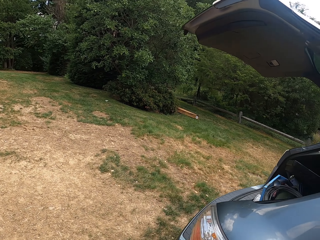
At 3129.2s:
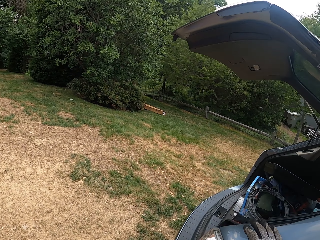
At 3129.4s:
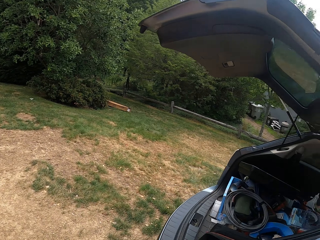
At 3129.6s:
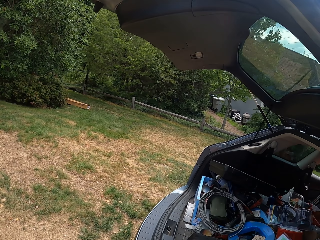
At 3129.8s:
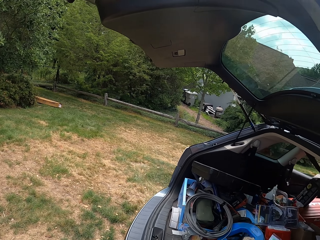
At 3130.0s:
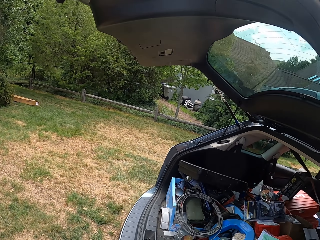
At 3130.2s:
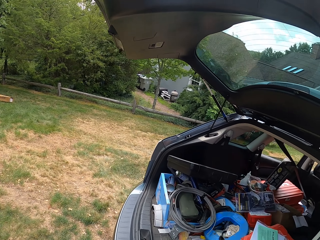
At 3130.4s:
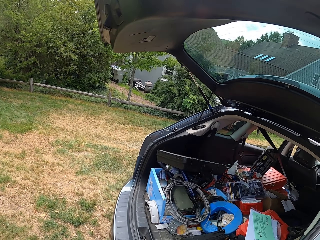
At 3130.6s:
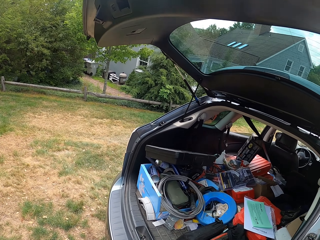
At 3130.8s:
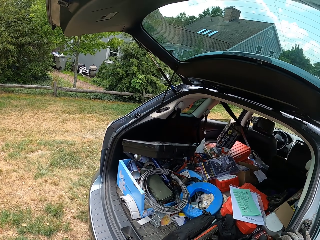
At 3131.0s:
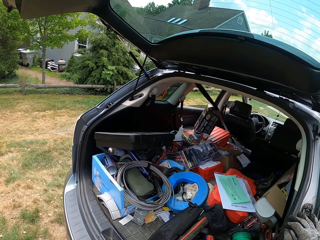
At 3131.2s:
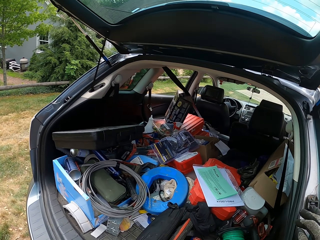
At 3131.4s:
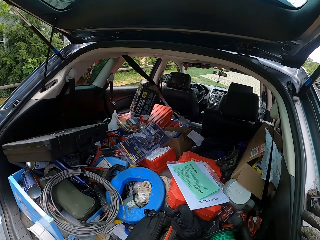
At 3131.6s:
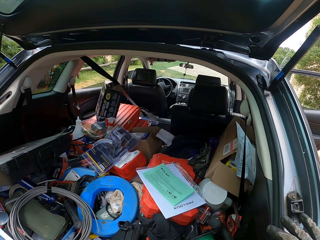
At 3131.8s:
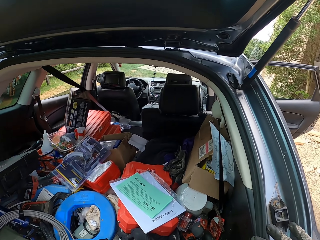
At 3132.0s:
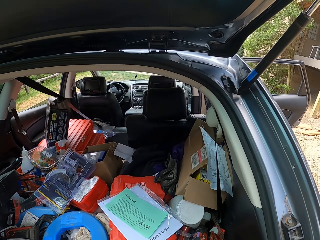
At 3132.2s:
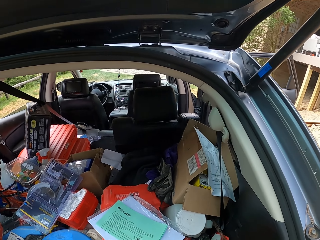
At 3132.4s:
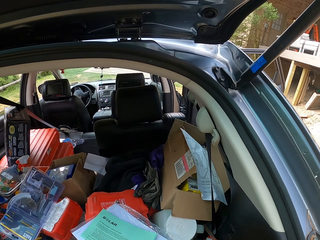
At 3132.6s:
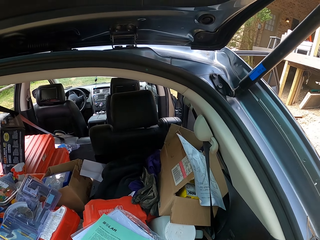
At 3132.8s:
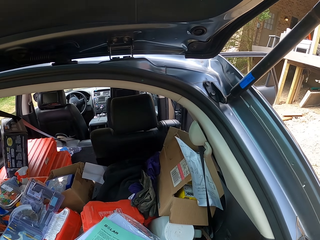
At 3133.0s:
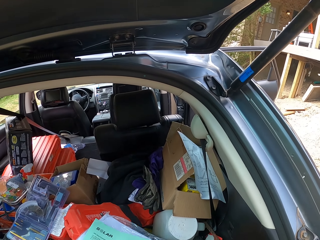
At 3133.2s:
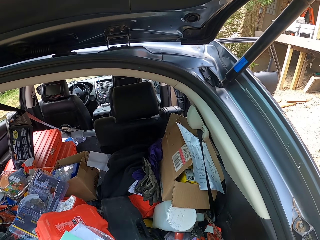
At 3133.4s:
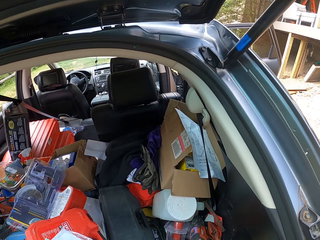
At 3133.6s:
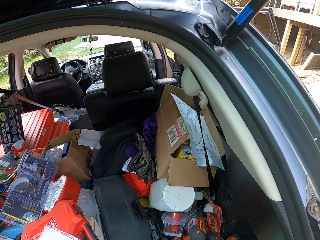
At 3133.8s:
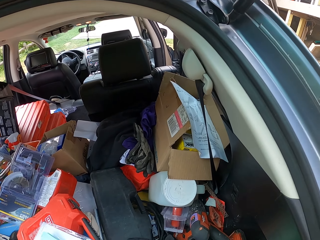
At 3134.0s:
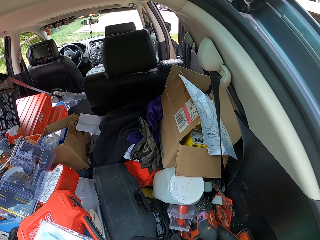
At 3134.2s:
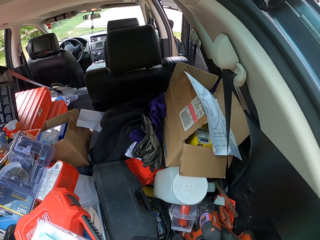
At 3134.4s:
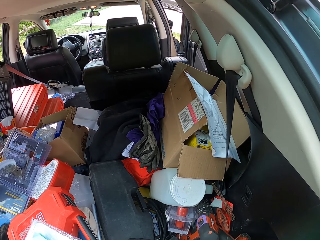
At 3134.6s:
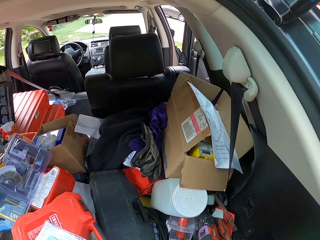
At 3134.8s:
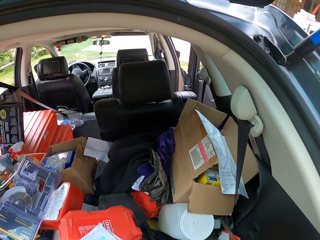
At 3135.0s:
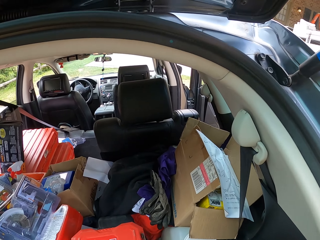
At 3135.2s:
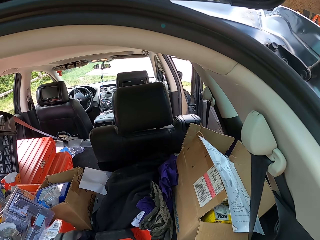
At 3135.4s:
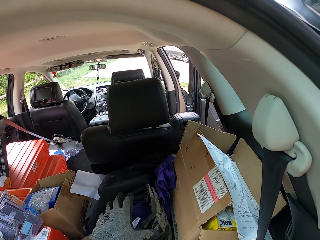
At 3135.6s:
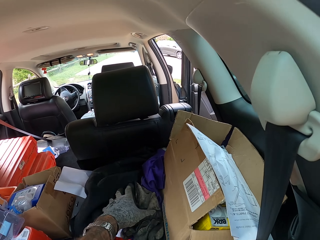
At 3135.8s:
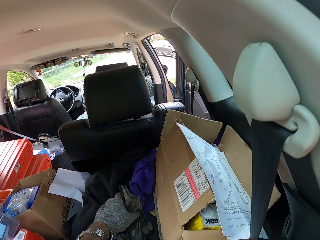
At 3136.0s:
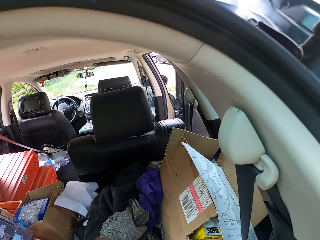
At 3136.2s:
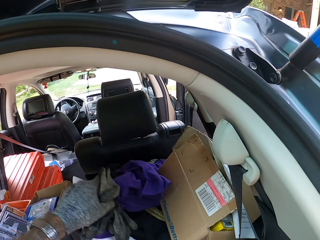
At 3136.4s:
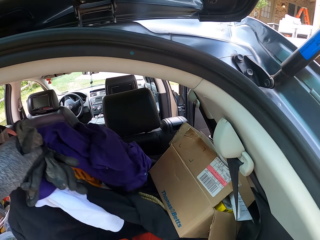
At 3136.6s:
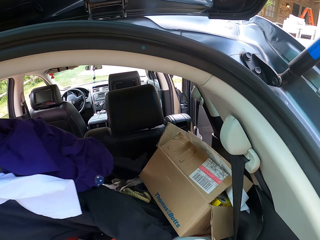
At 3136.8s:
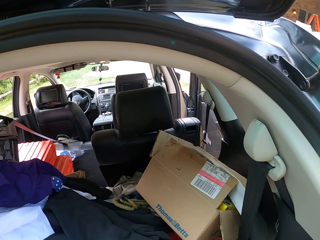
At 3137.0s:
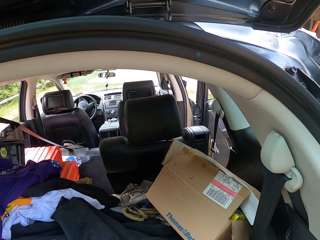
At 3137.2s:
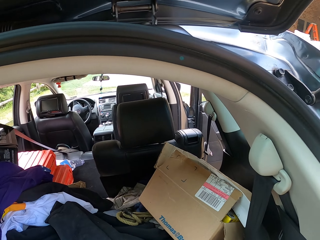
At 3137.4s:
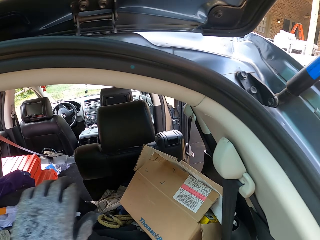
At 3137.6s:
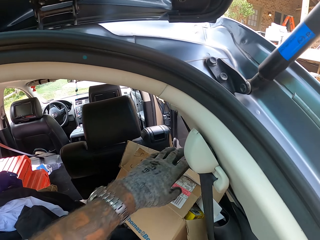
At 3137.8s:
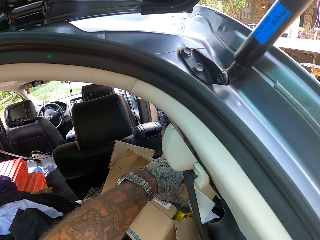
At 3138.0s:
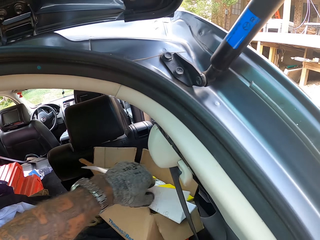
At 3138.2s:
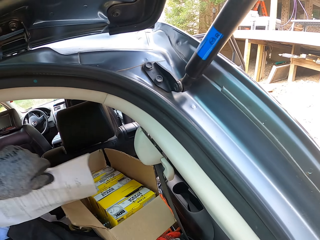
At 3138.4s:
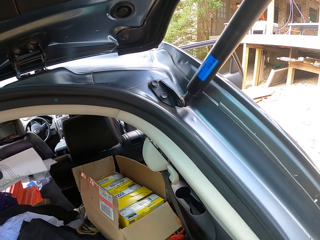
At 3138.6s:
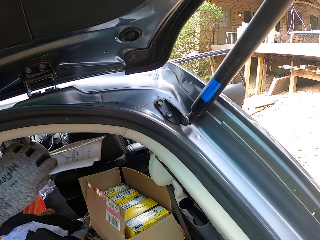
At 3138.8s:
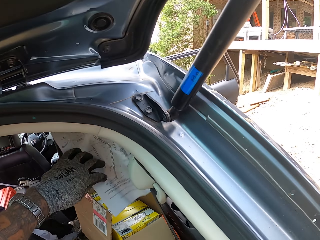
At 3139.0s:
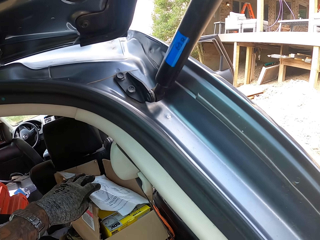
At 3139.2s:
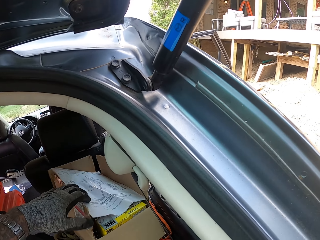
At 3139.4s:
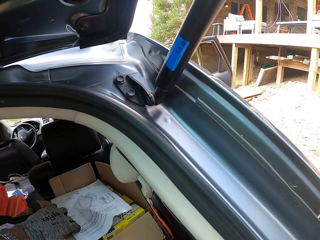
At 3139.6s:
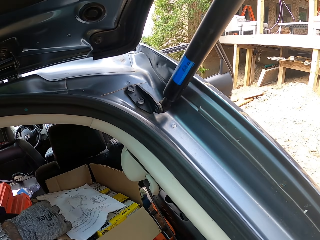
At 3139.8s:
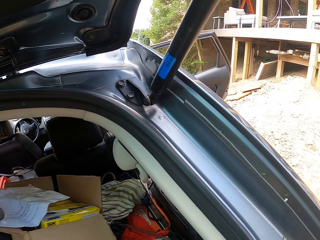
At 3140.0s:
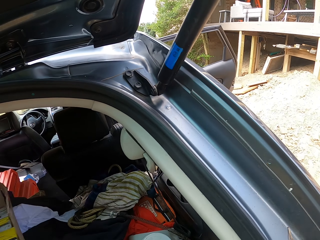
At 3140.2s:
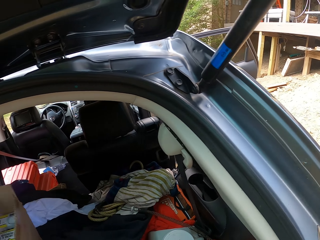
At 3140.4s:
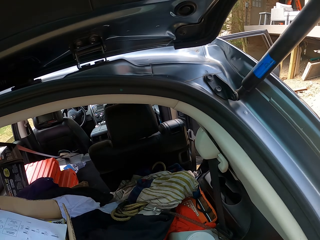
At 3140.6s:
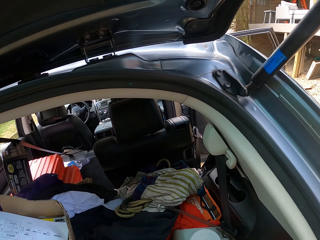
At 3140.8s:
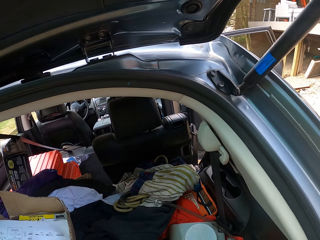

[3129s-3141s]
The camera wearer walks to the boot of the car. They move a tool box in the boot. They move some clothes. They move a carton box.

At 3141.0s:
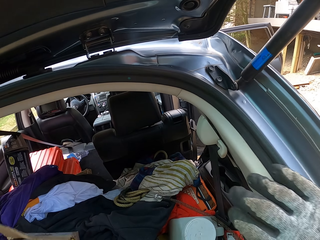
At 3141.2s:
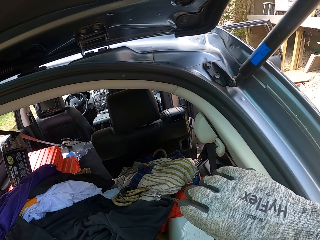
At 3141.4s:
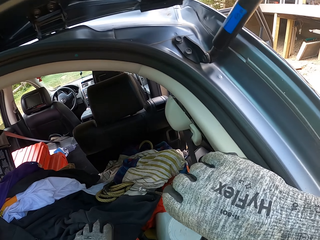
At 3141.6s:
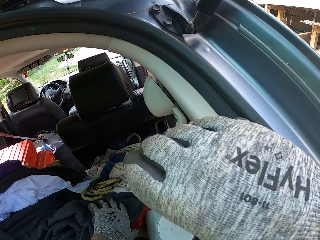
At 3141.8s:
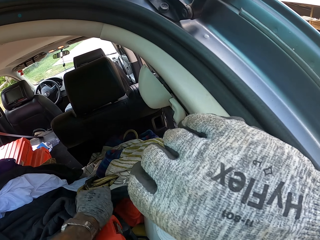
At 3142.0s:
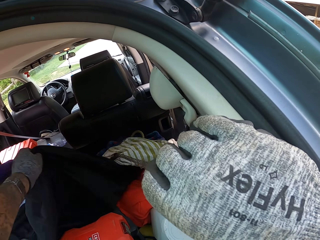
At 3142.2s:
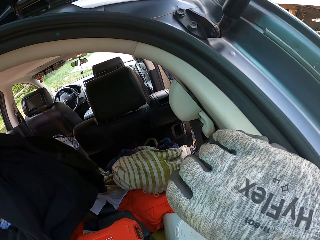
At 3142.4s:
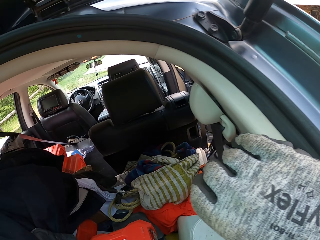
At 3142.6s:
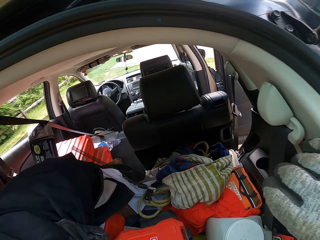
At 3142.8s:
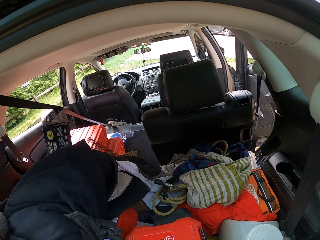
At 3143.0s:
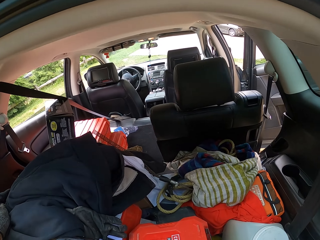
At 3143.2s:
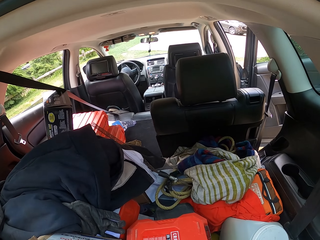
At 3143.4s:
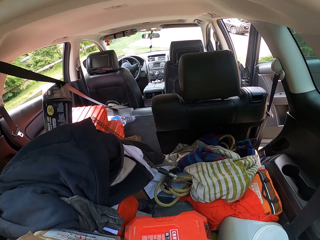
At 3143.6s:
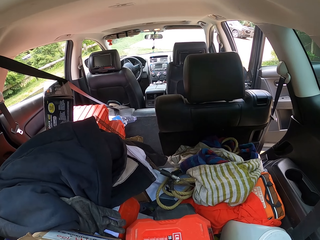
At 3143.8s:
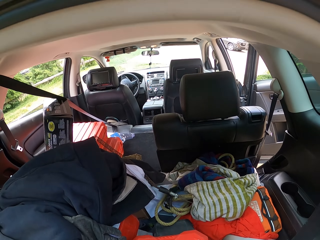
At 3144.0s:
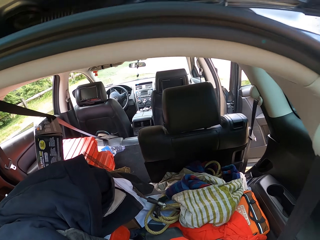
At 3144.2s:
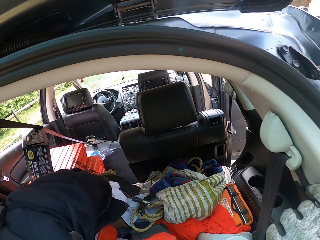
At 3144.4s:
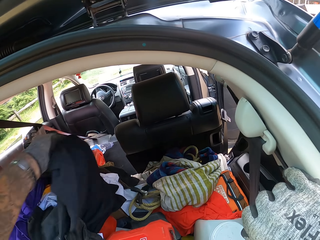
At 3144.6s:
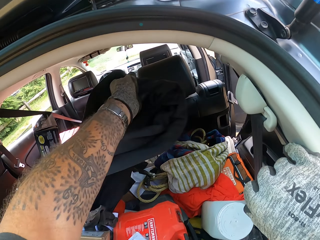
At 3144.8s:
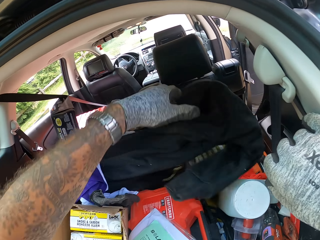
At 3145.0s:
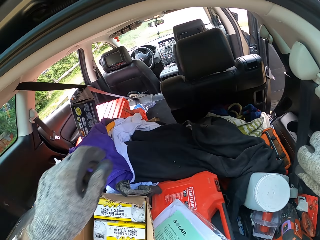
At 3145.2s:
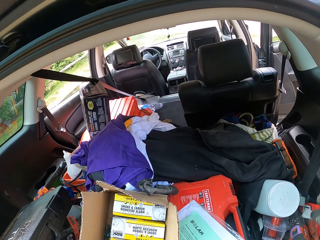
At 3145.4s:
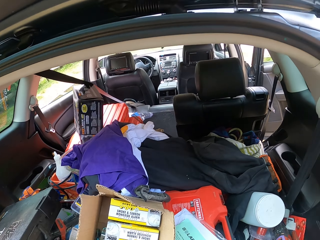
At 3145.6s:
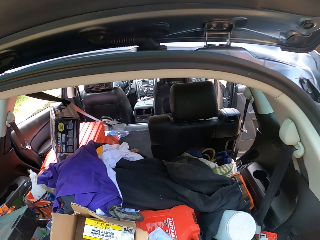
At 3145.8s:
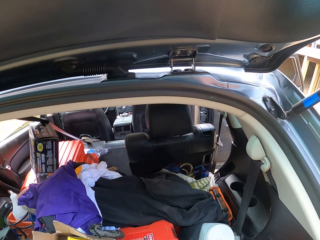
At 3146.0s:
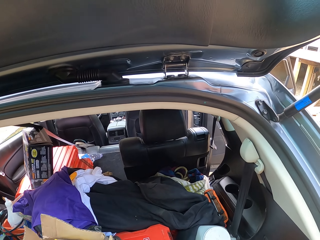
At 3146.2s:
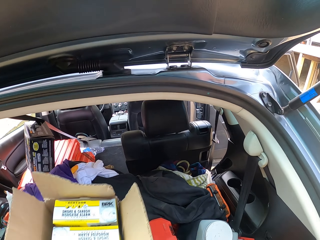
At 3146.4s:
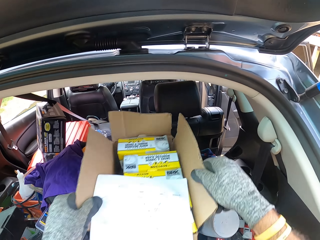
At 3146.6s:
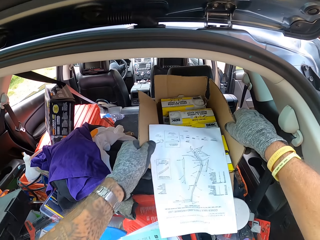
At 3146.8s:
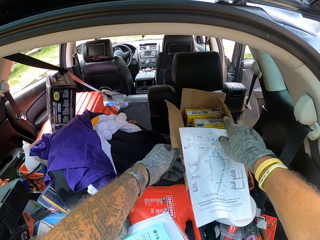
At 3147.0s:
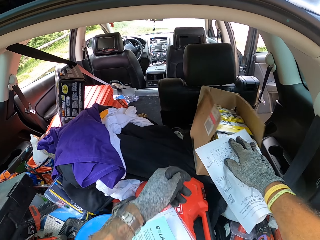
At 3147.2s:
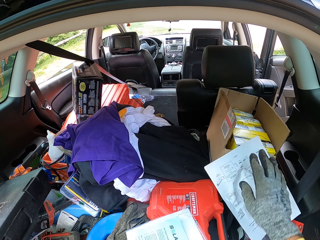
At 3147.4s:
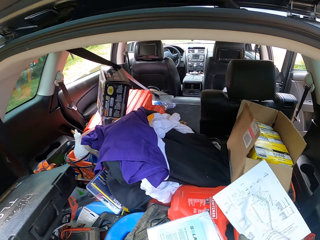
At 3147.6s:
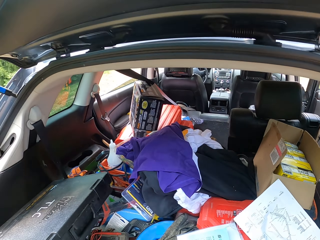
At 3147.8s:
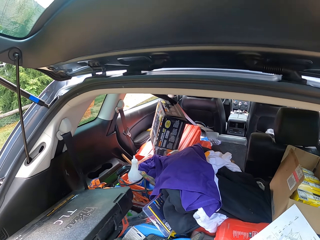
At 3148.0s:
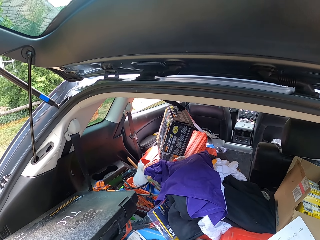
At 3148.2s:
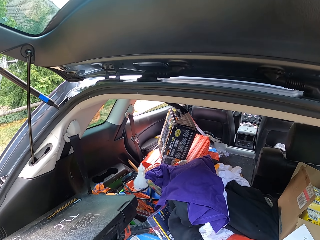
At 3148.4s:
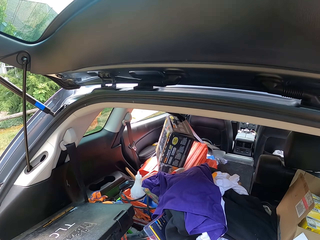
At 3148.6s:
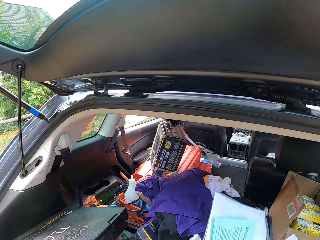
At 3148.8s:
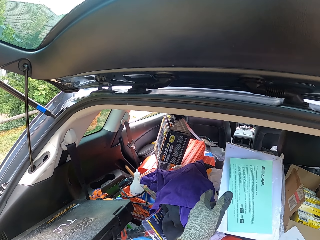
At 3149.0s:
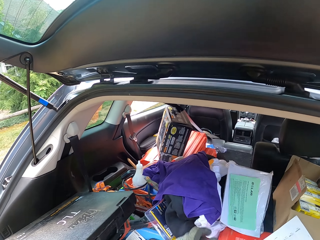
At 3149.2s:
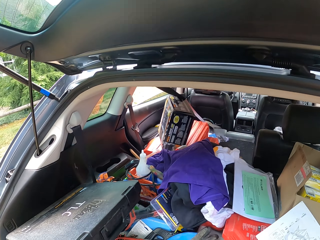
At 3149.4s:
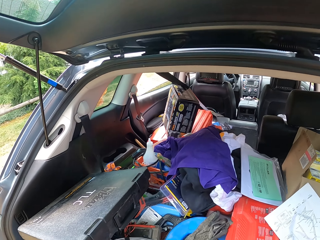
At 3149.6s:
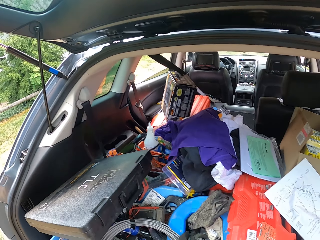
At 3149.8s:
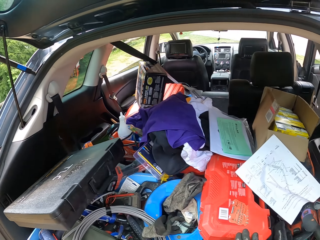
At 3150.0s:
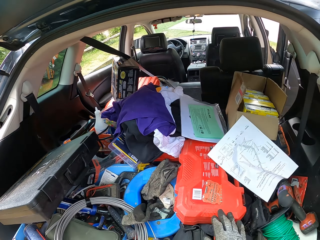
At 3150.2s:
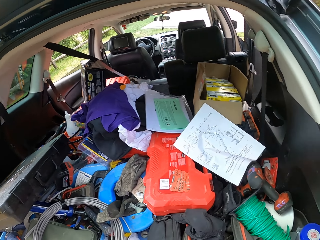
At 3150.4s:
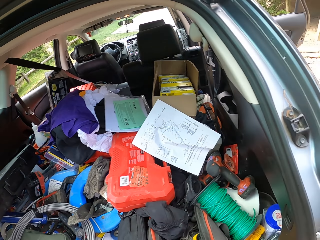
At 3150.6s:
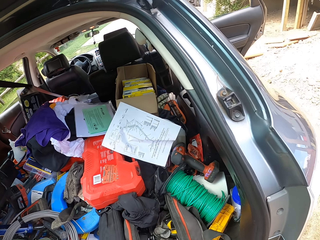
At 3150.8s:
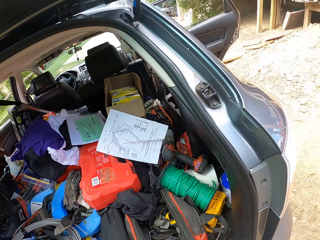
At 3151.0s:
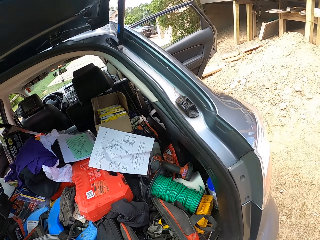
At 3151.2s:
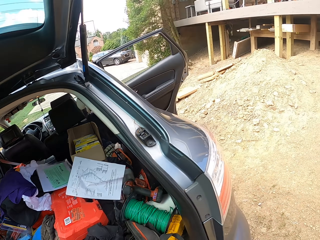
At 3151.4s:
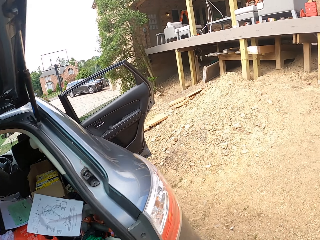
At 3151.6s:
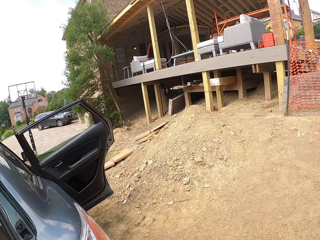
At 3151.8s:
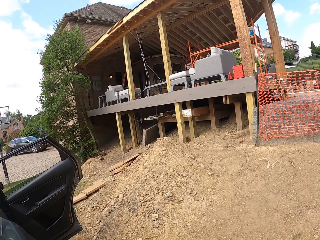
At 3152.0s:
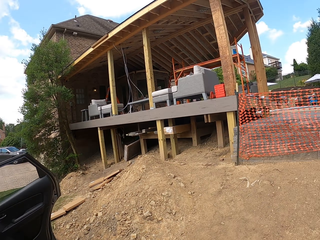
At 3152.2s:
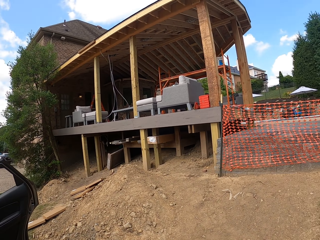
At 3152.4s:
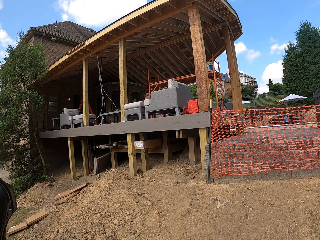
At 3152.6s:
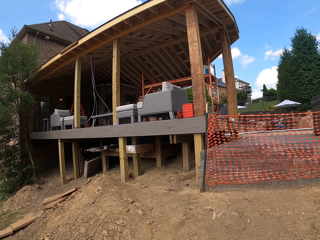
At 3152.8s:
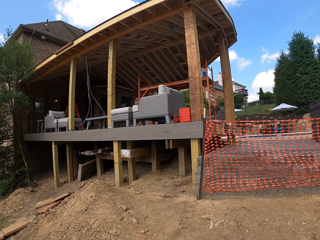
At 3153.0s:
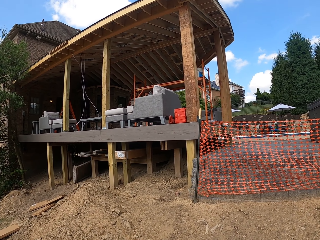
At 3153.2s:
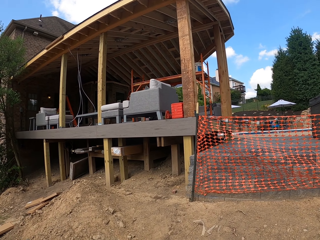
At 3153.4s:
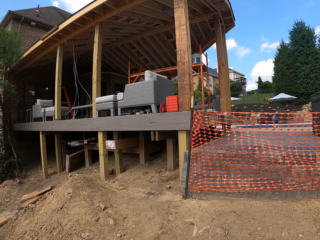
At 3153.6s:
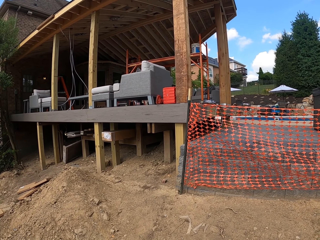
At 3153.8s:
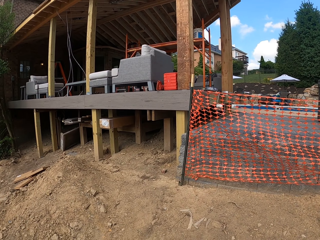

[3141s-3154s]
The camera wearer moves some clothes. They return the clothes back. They return the carton box back. They throw a bunch of papers. They walk towards the edge of the house.
